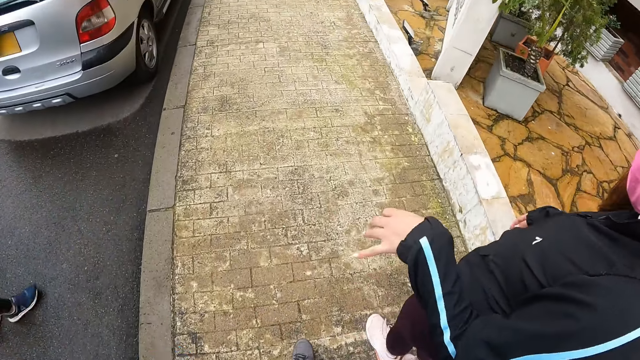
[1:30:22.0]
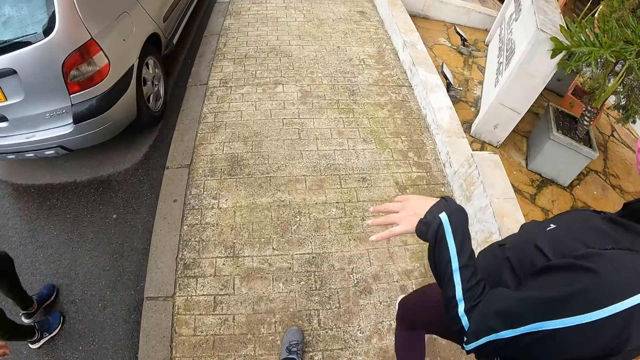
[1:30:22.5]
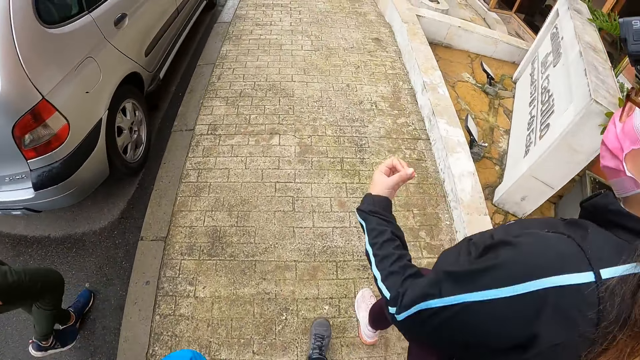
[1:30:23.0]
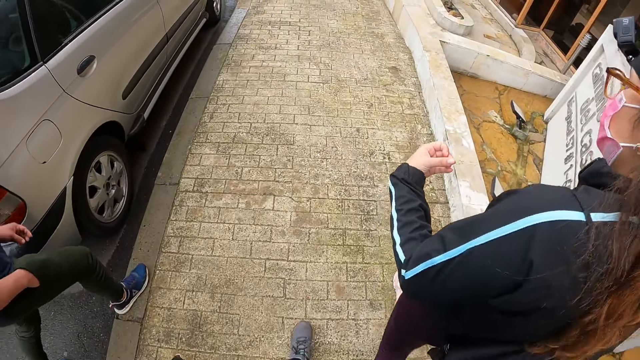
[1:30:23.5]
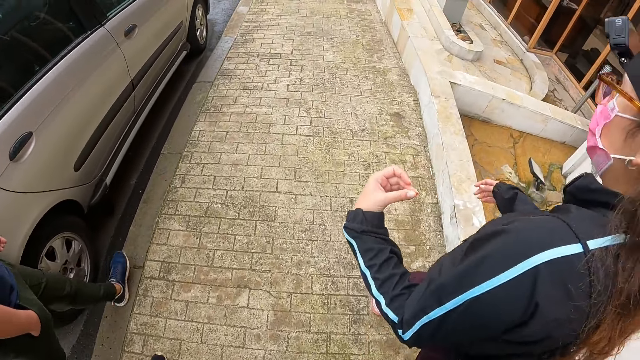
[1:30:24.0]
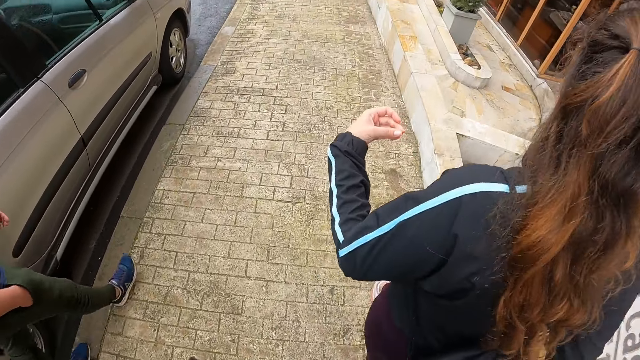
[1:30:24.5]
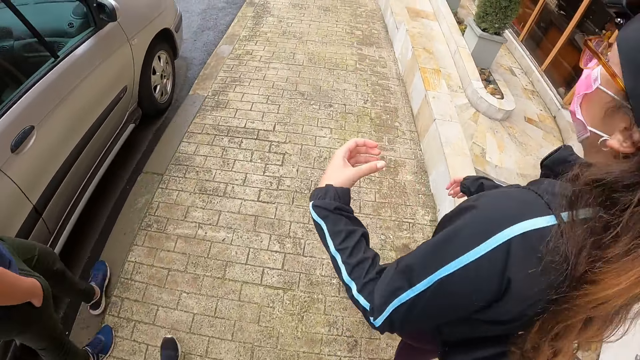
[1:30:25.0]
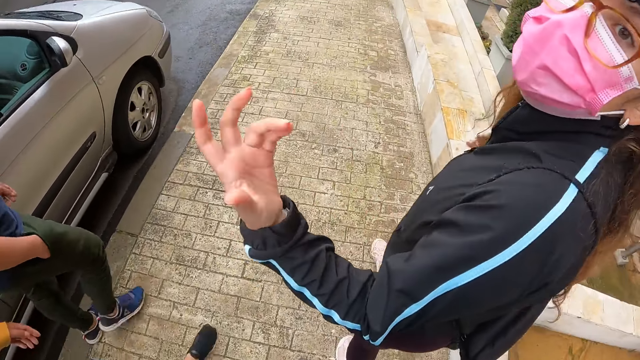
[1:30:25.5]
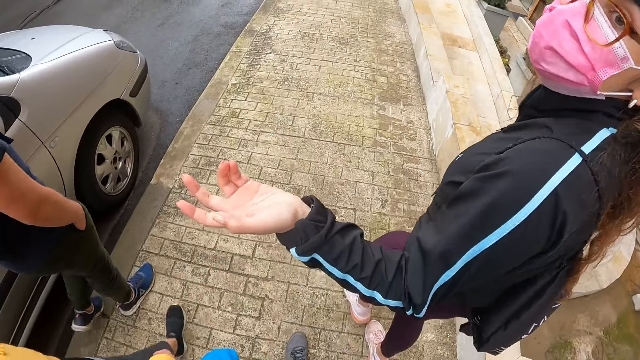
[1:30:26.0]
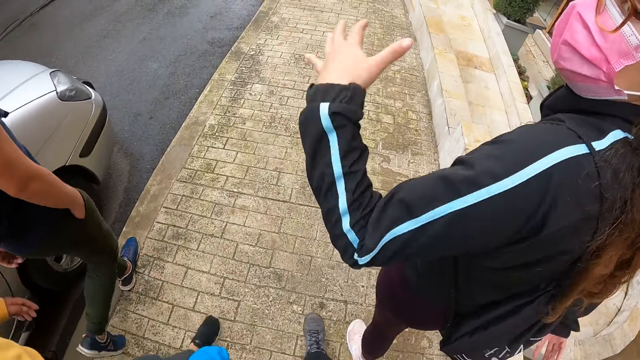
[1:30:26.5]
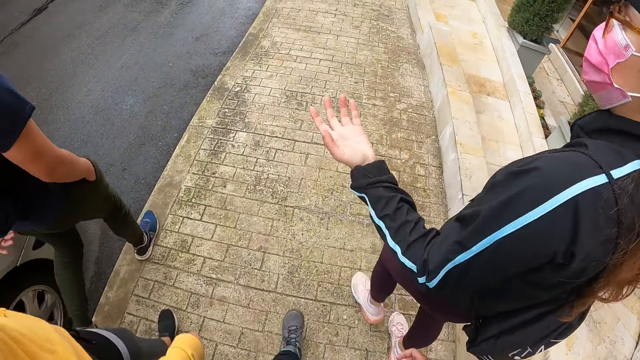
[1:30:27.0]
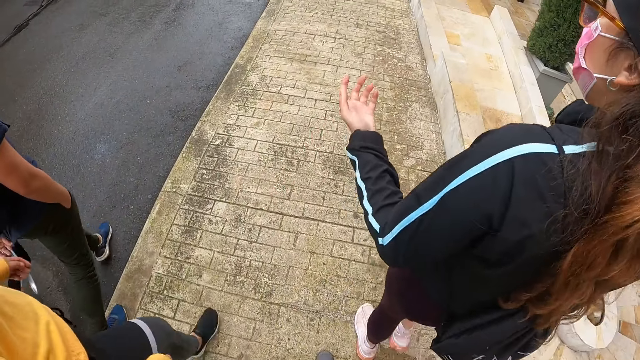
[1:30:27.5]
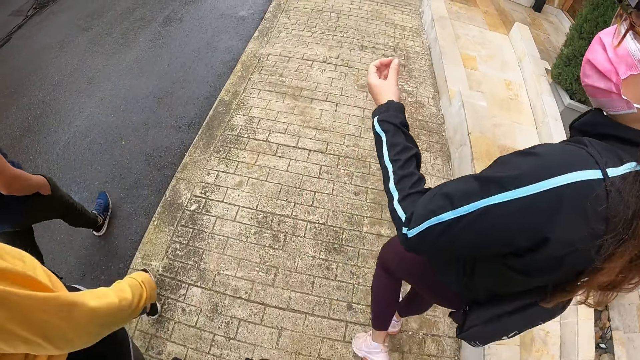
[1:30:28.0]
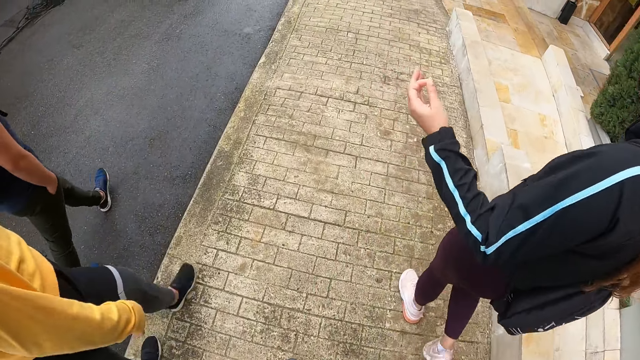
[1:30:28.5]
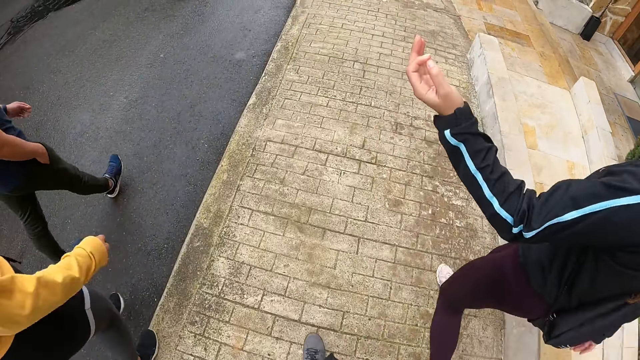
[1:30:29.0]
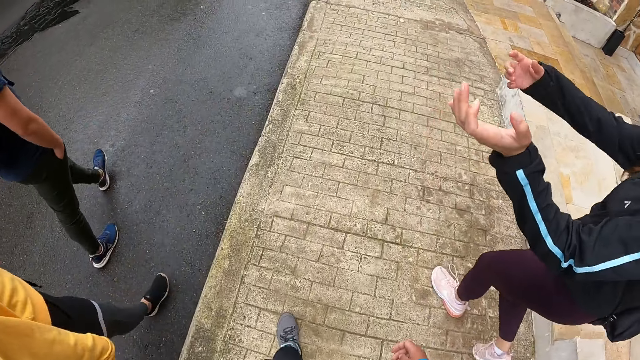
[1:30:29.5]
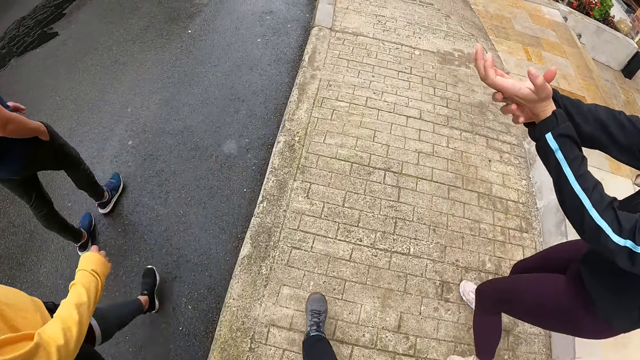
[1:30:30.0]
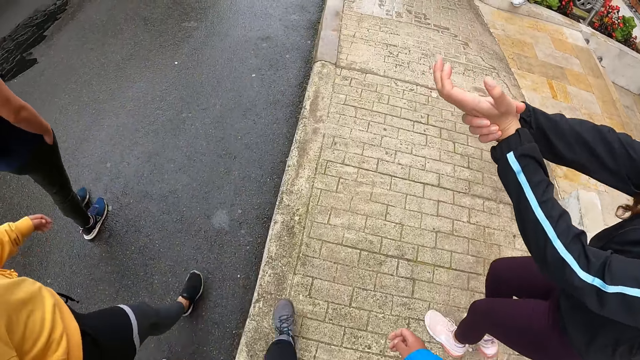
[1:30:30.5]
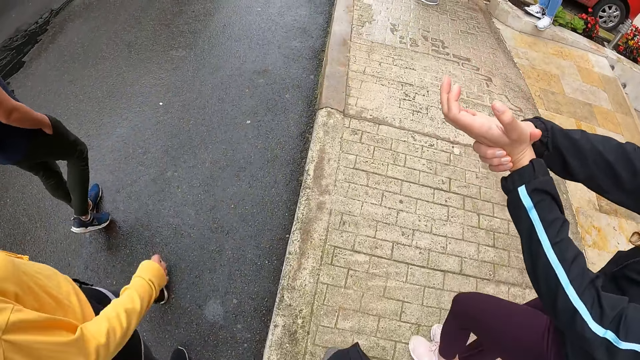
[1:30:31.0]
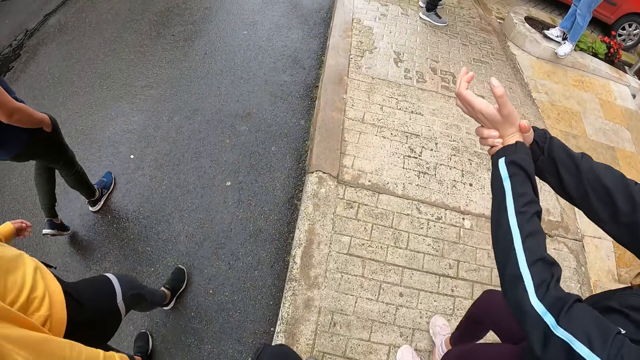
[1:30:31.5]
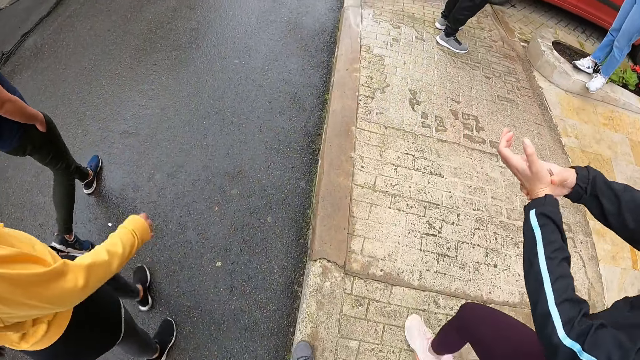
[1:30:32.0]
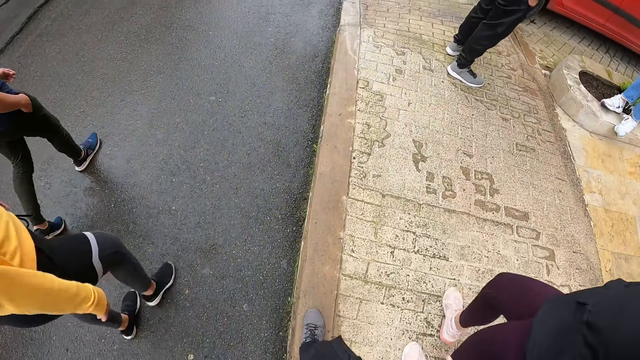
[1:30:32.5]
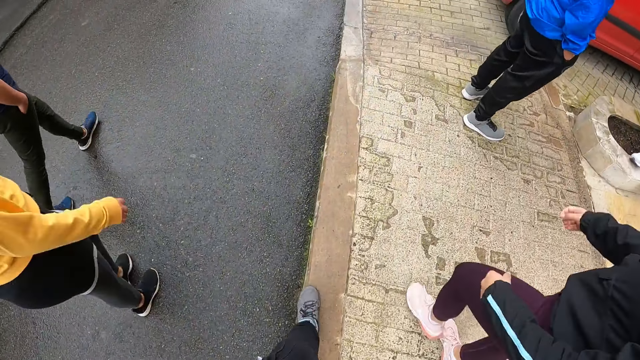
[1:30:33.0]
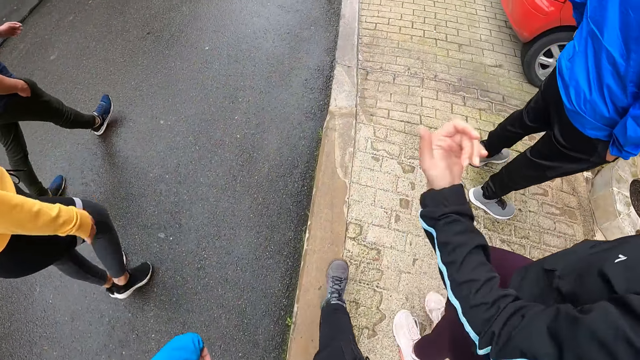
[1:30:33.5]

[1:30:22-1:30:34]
The woman converses with a group of people. The camera wearer looks at the woman. The woman holds her left wrist with her right hand.

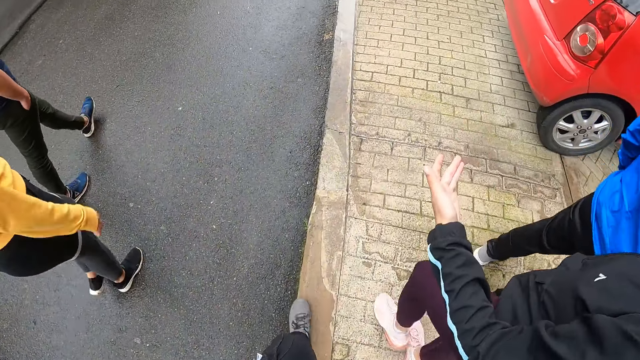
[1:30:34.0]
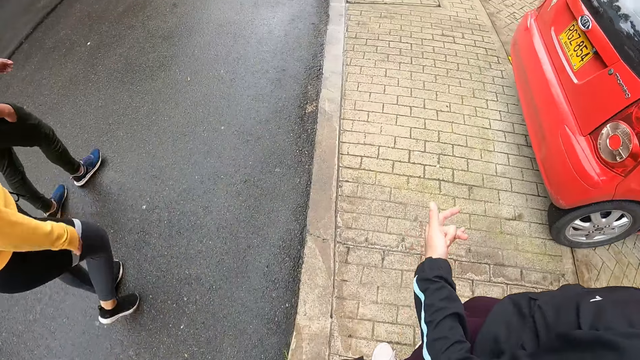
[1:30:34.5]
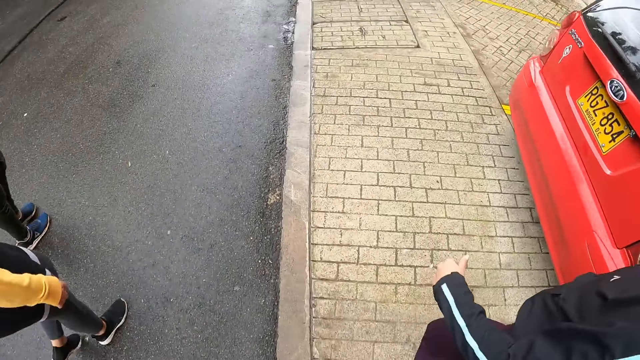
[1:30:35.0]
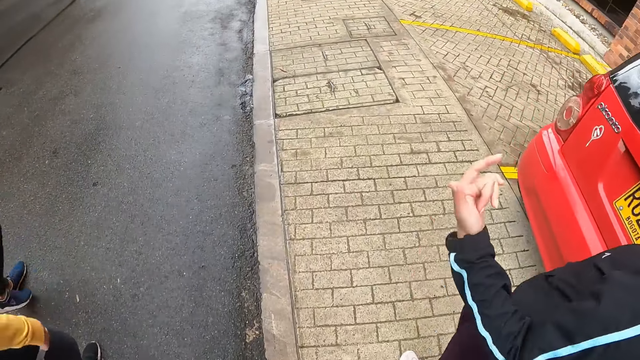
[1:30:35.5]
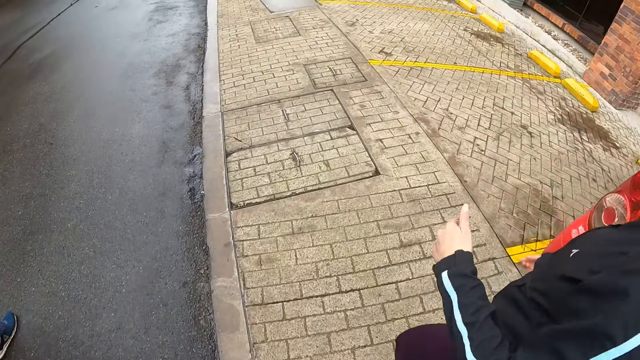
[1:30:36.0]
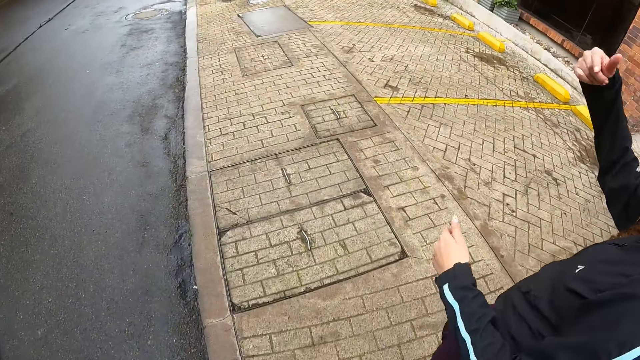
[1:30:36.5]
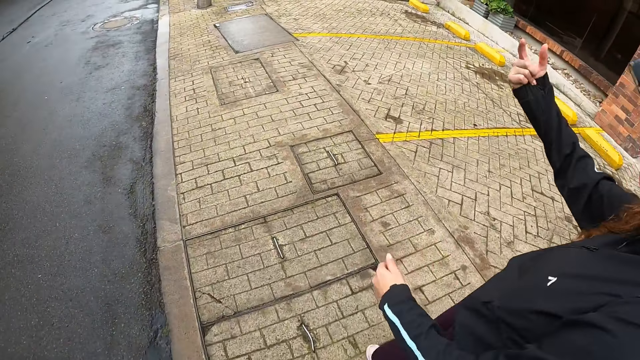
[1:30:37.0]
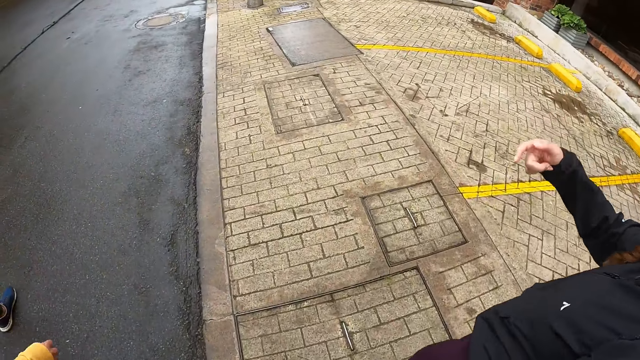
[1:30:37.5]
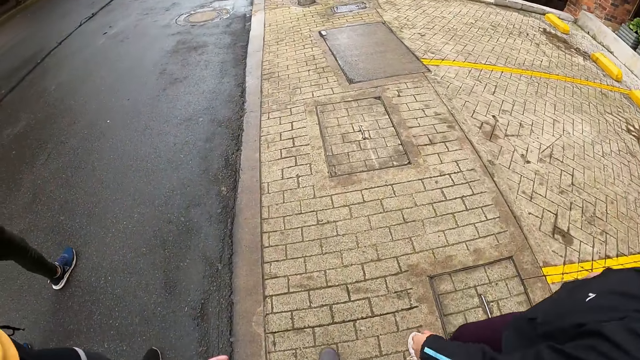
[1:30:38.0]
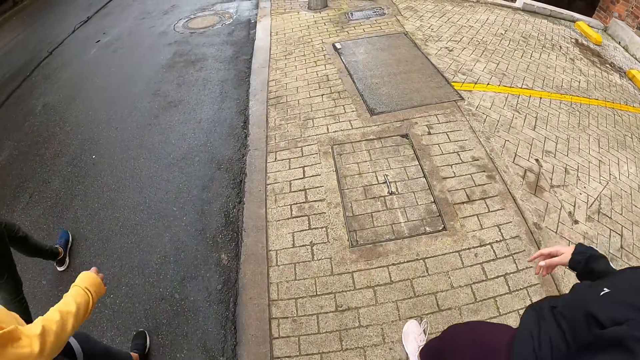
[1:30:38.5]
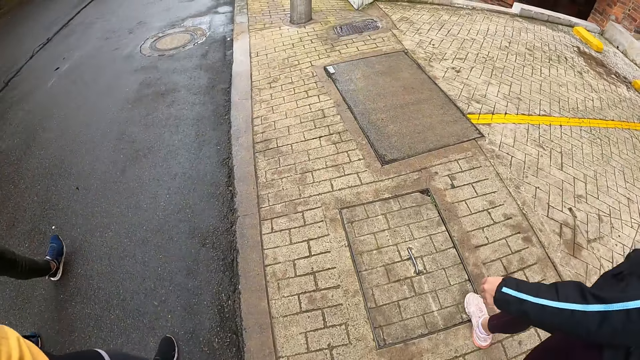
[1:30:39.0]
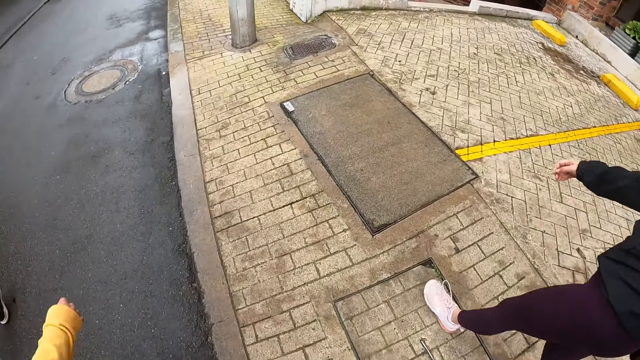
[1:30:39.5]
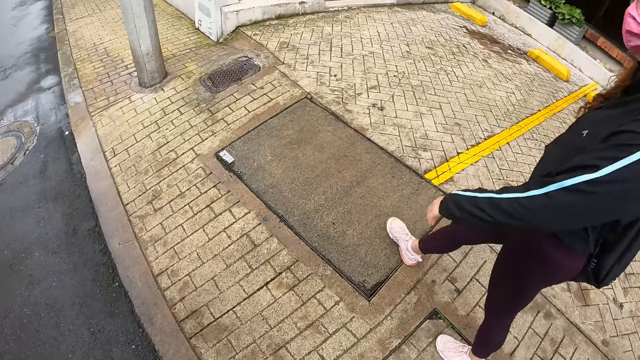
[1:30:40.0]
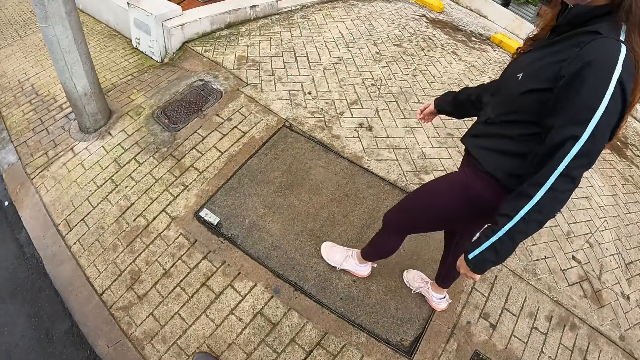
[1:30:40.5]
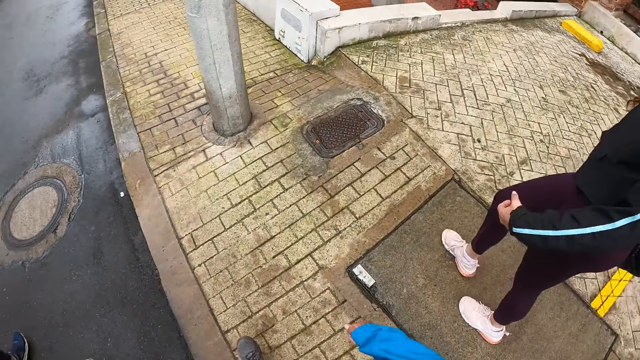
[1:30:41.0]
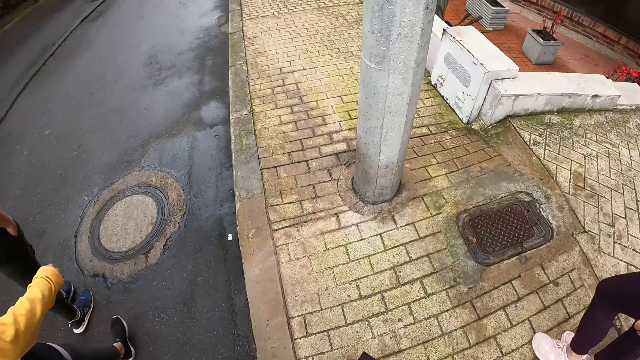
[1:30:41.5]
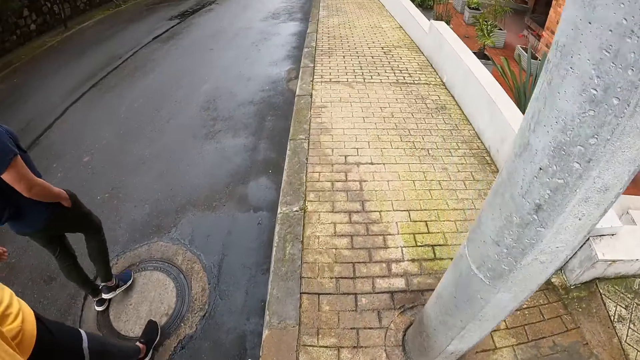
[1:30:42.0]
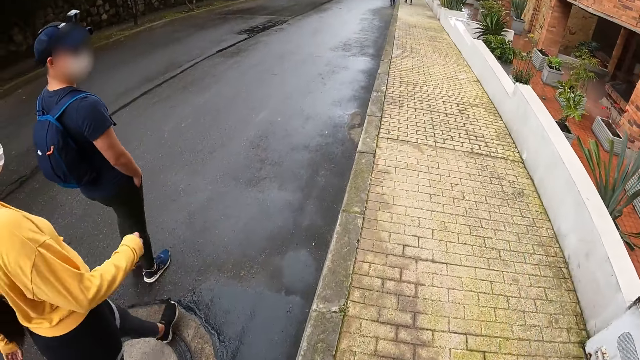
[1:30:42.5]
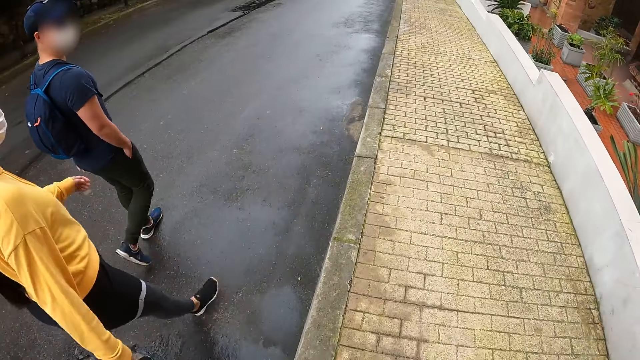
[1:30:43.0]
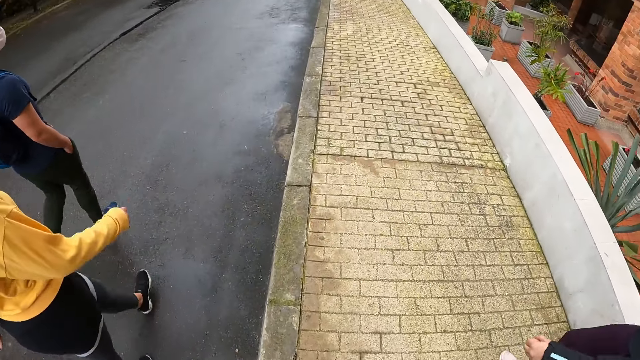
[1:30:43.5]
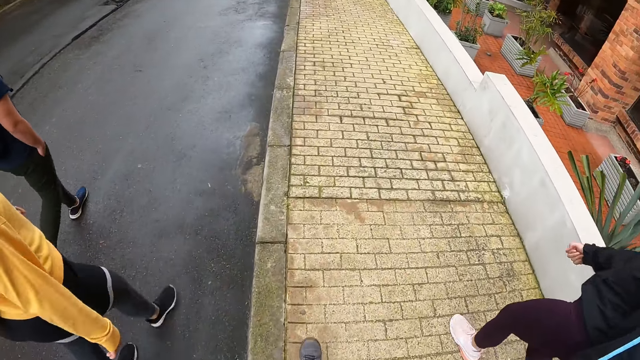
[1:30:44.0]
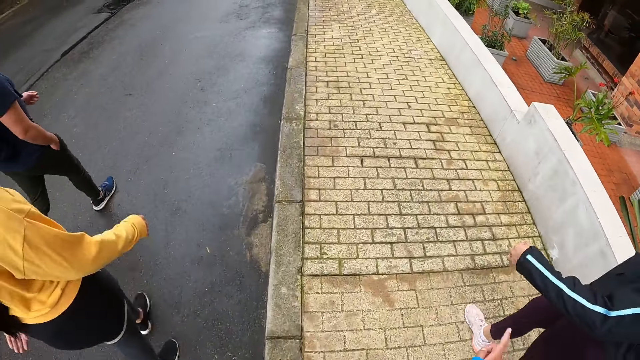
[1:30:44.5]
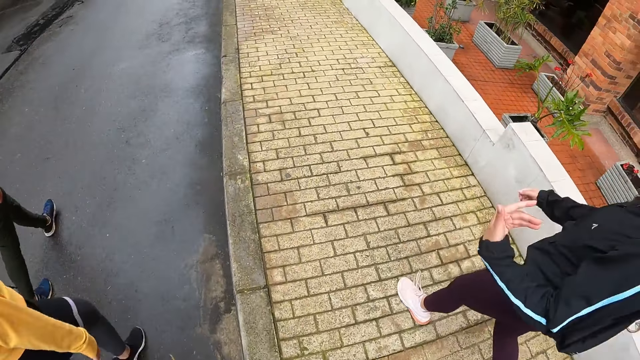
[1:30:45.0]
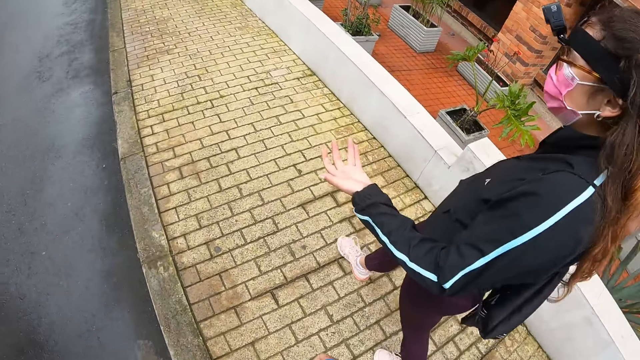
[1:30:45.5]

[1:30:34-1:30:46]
The camera wearer walks on the footpath.
